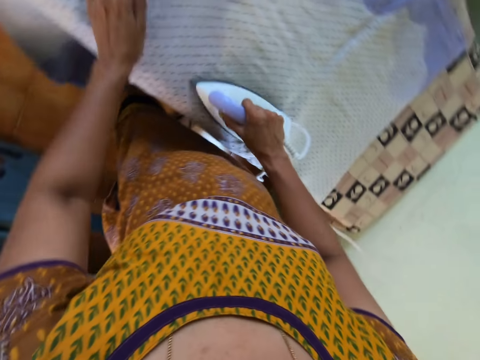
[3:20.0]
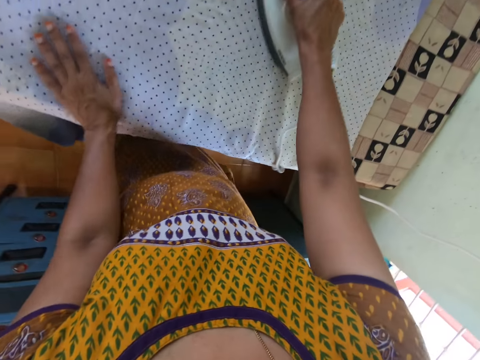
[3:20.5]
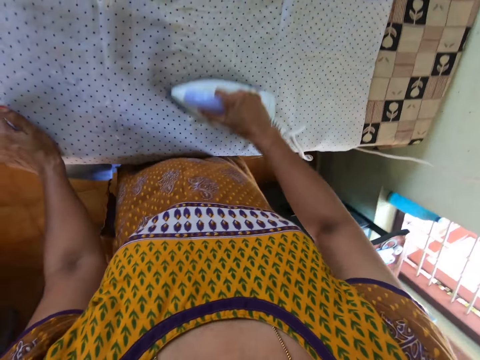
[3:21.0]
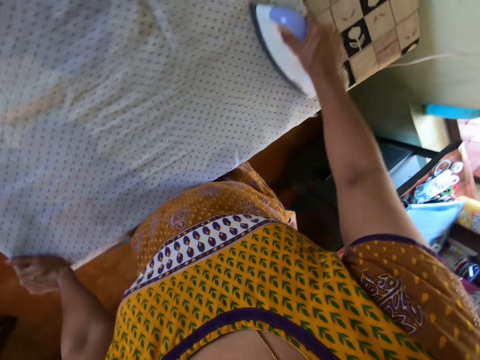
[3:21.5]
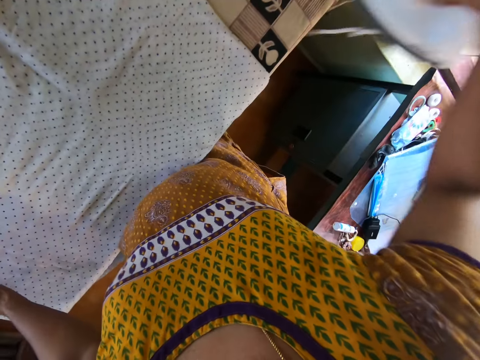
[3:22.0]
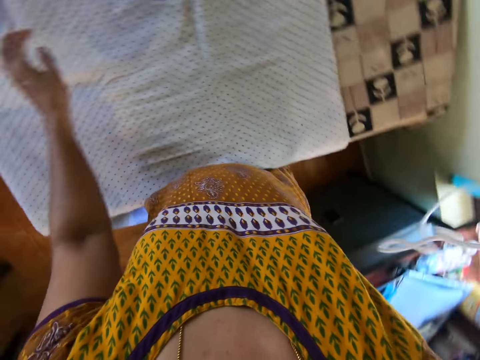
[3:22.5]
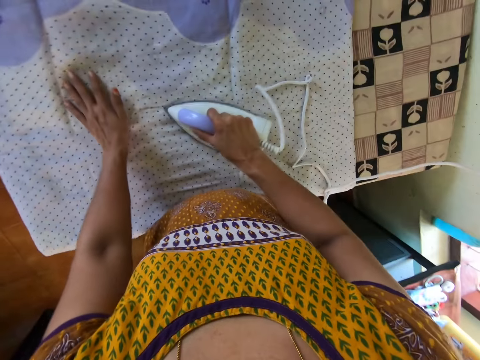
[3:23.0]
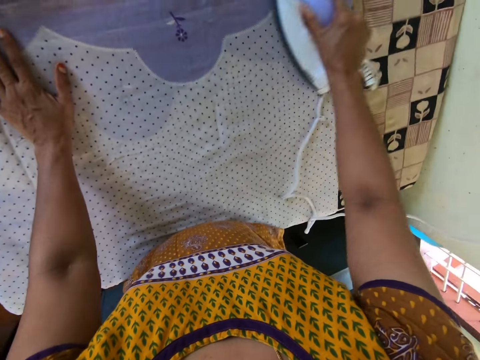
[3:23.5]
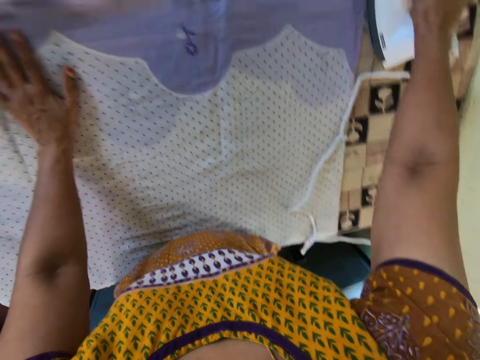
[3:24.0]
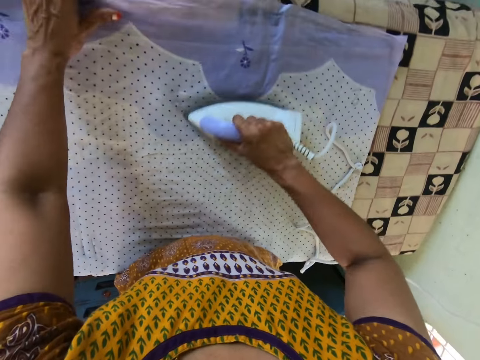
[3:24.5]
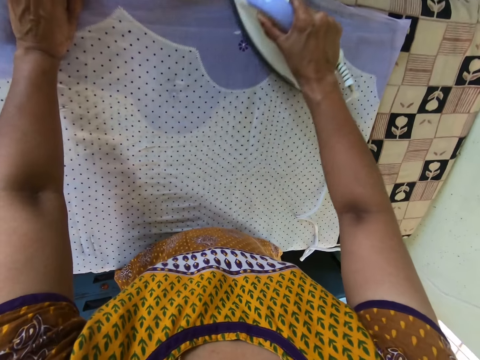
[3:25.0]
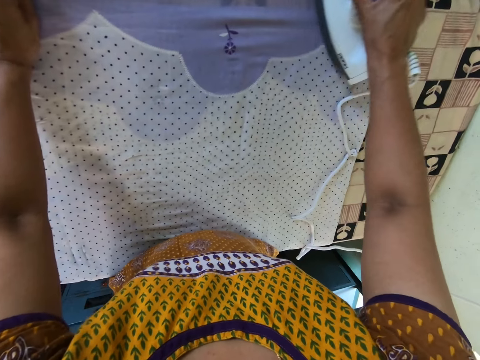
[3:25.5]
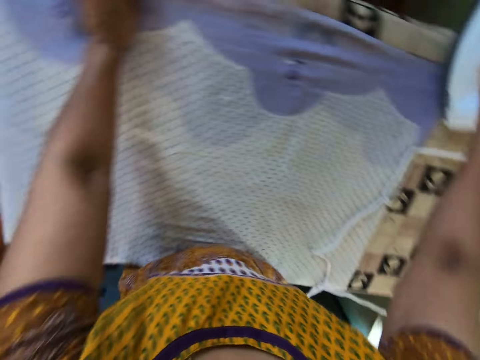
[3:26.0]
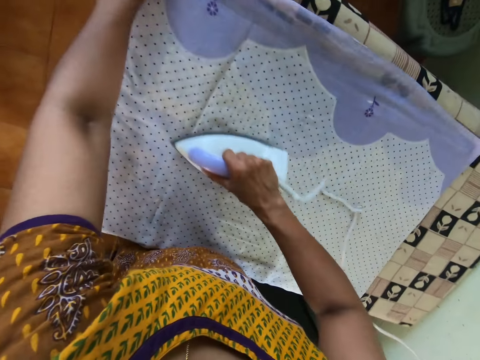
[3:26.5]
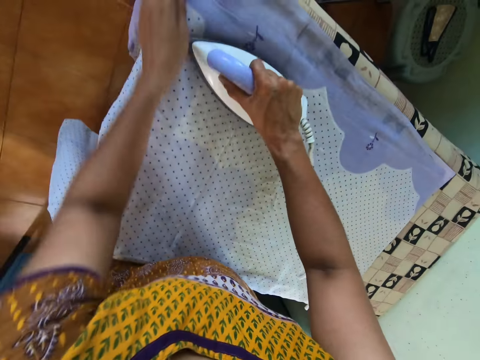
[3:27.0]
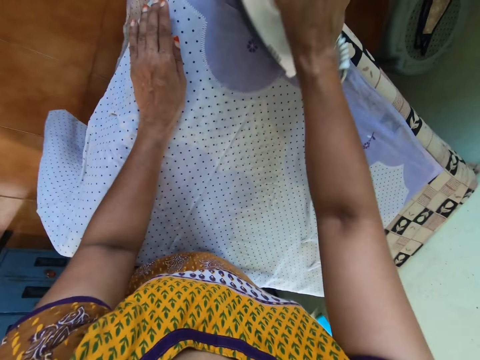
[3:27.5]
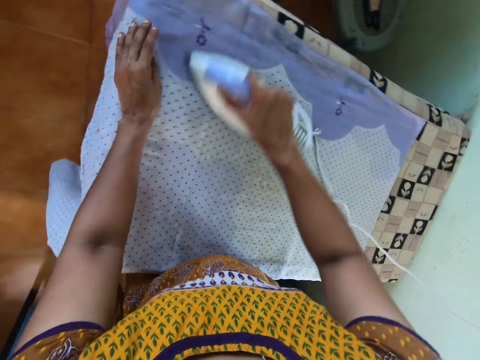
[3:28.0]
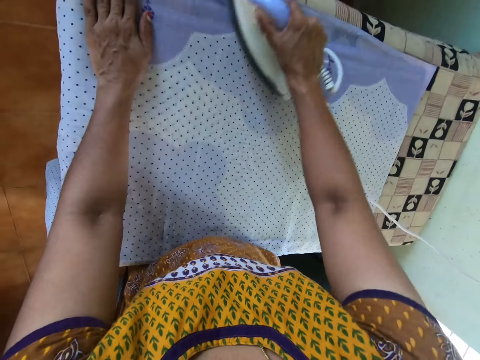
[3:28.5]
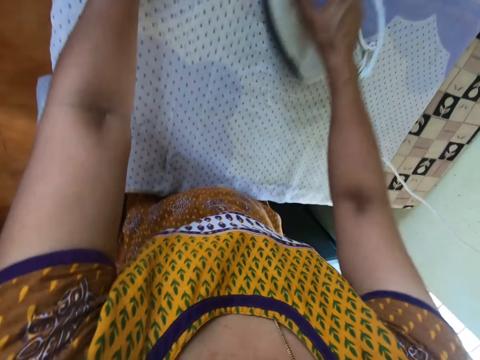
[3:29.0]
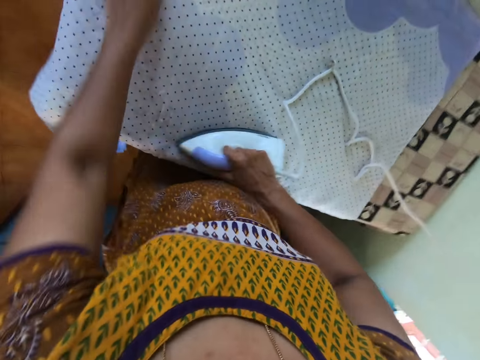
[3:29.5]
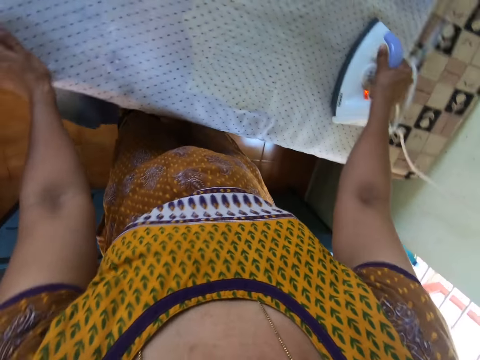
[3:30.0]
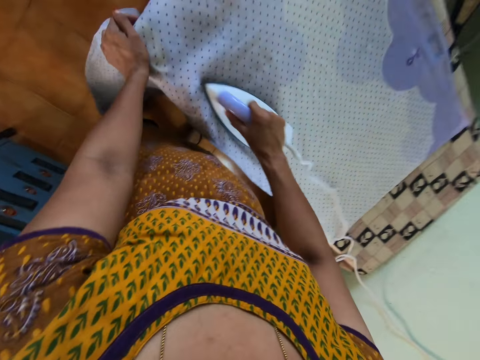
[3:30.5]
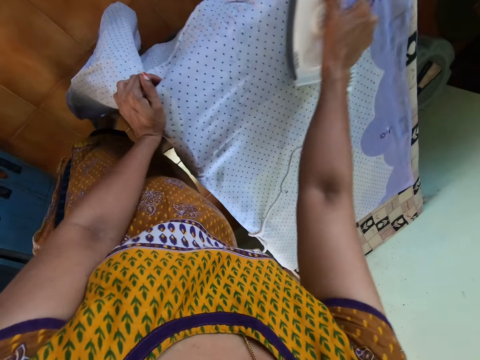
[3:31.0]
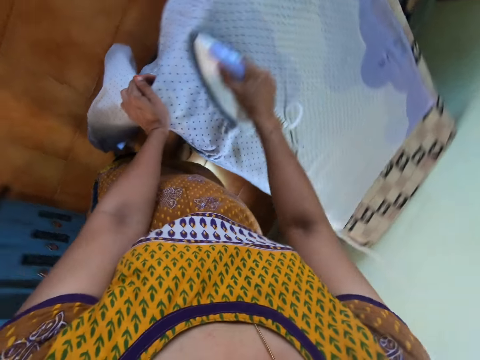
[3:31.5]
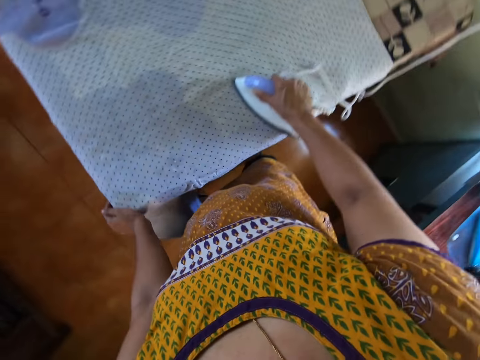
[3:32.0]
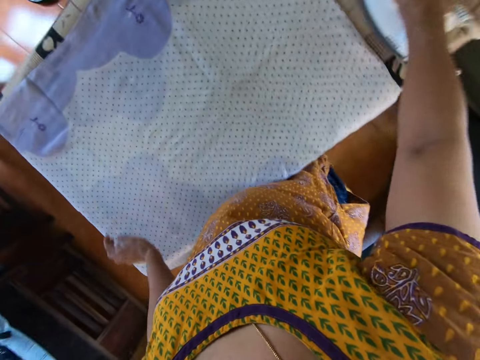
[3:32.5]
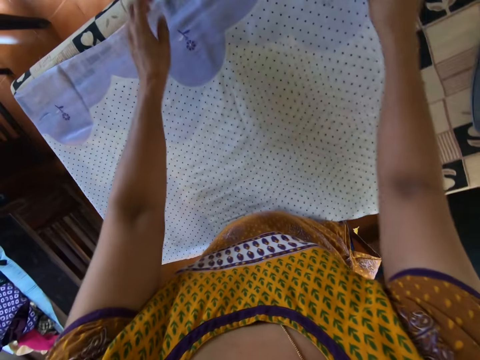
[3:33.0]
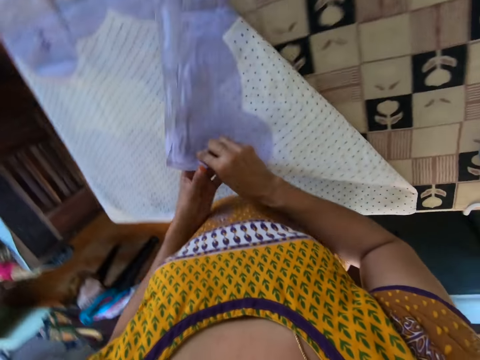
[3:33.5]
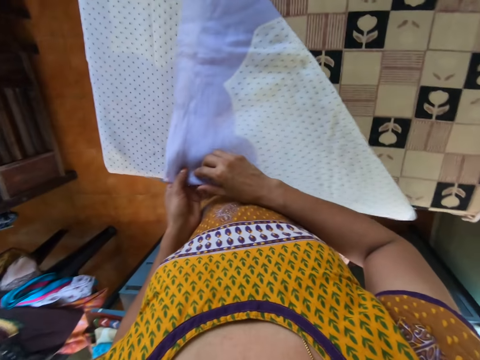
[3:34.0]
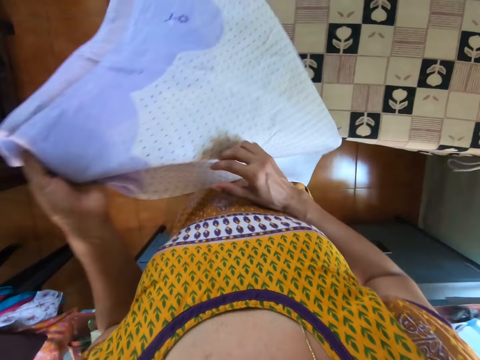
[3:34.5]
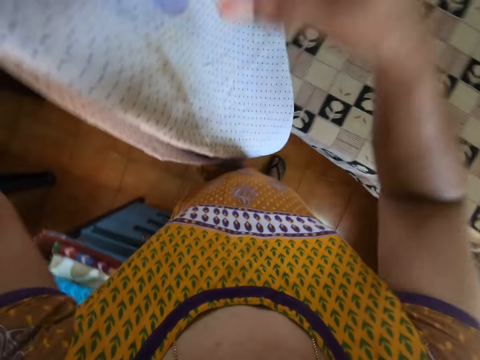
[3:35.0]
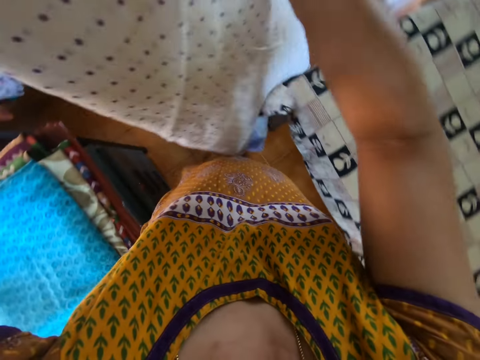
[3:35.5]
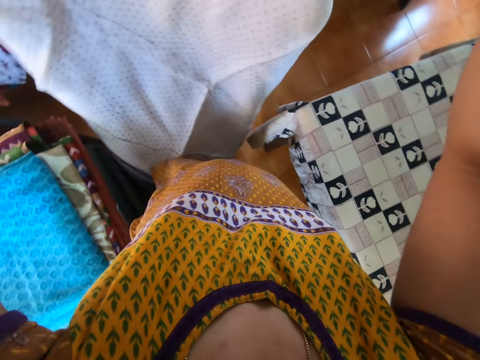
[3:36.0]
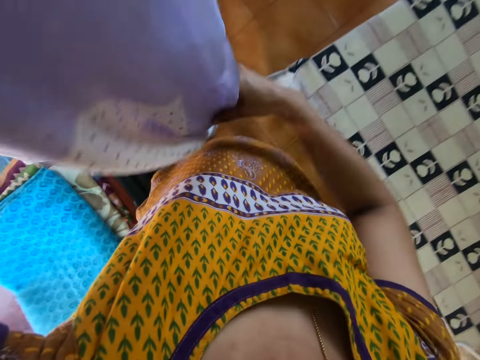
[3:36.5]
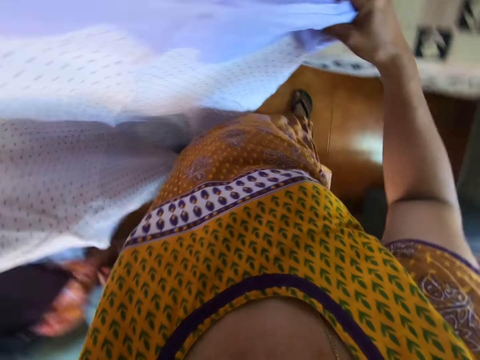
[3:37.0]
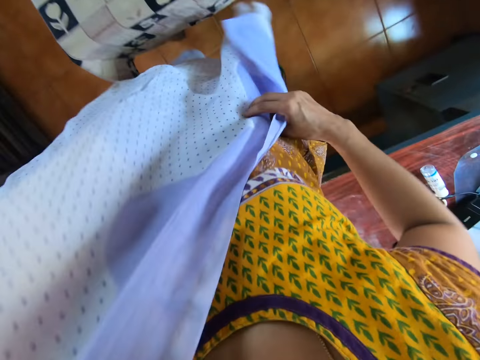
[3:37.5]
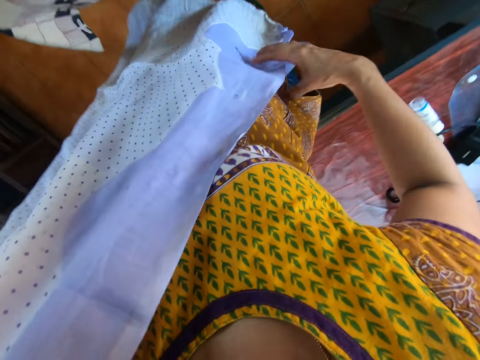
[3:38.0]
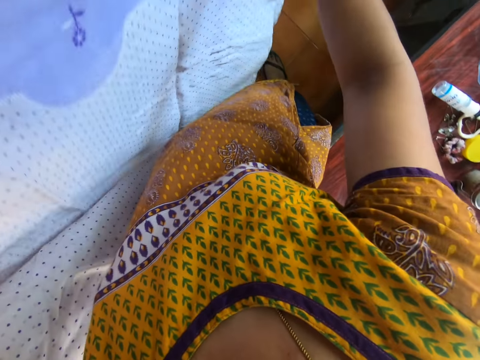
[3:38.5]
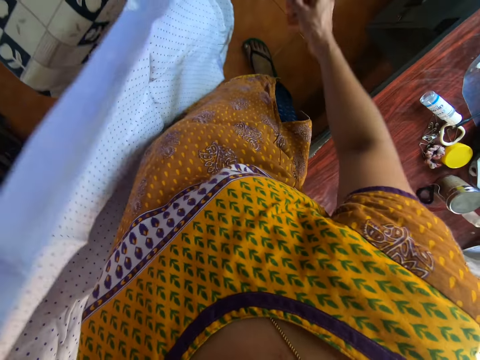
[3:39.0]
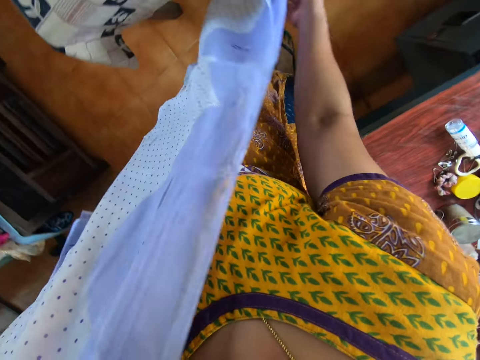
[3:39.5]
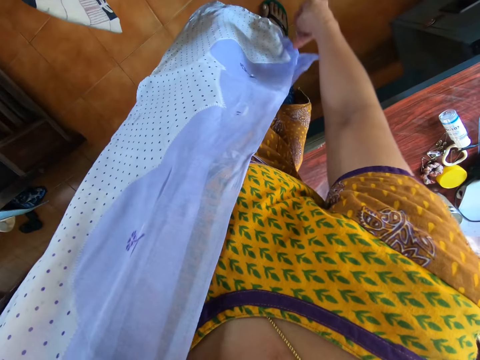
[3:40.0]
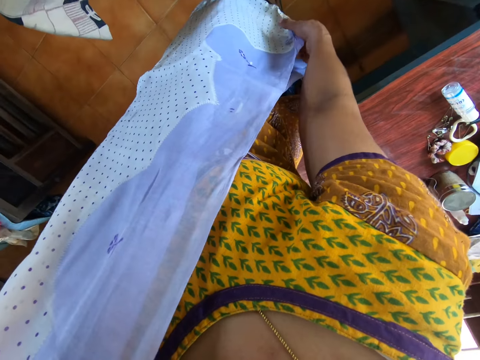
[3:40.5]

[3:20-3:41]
The camera wearer touches the fabric on the ironing board with her left hand. She irons the fabric on the ironing board with the electric iron in her right hand. She puts the iron box on the table. She picks the fabric from the ironing board with her right hand. She passes the fabric from her right hand to her left hand. She holds the piece of cloth with her hands. She adjusts the fabric with both hands.

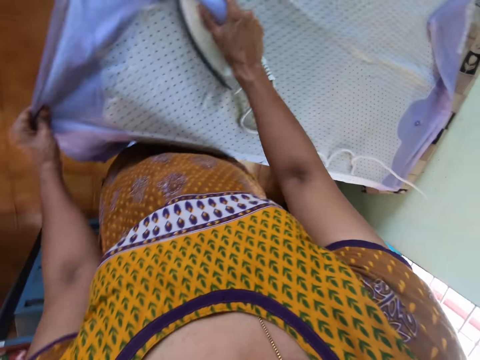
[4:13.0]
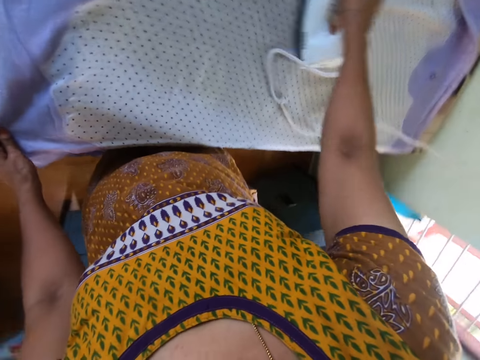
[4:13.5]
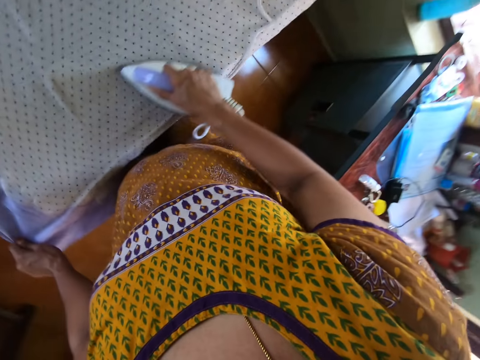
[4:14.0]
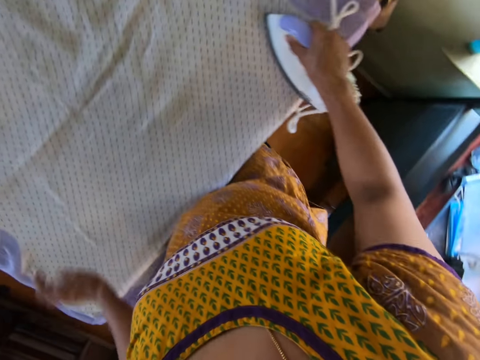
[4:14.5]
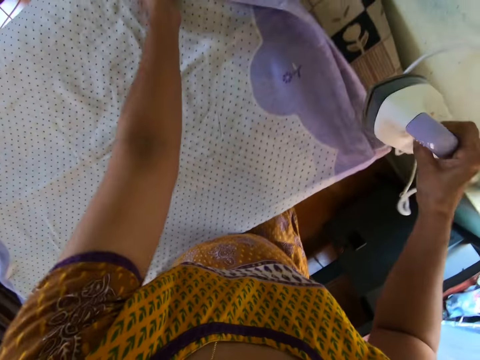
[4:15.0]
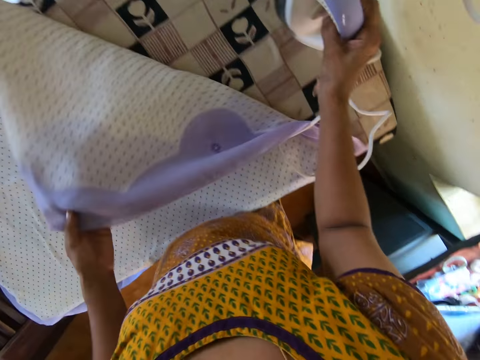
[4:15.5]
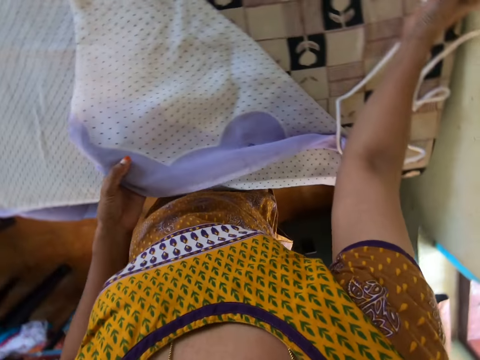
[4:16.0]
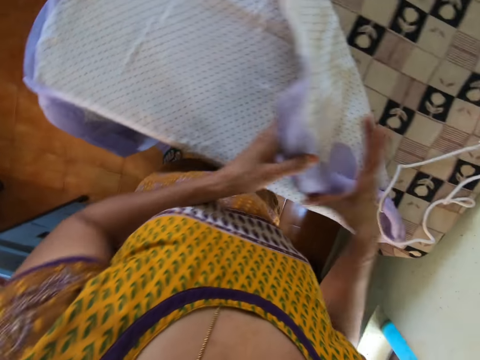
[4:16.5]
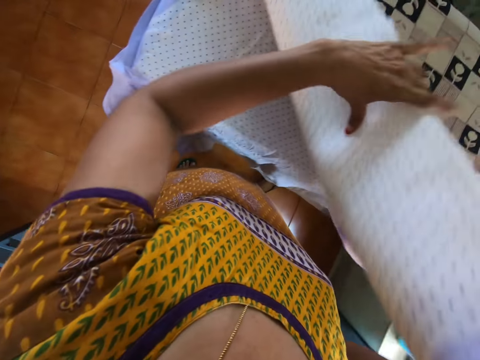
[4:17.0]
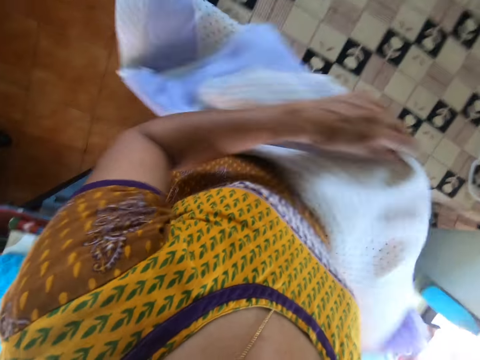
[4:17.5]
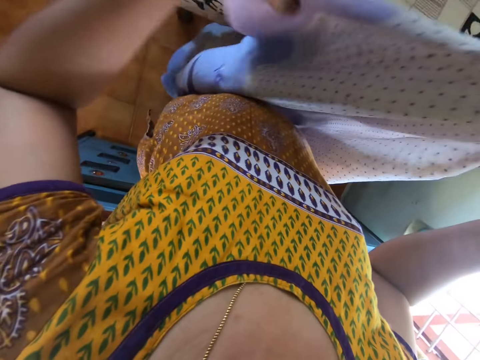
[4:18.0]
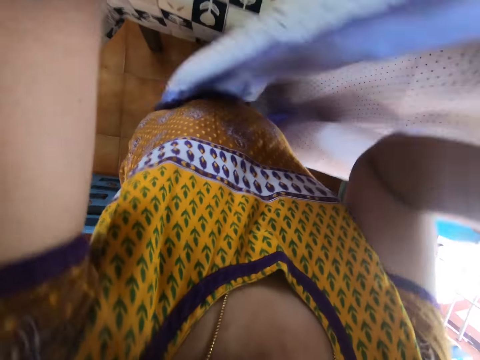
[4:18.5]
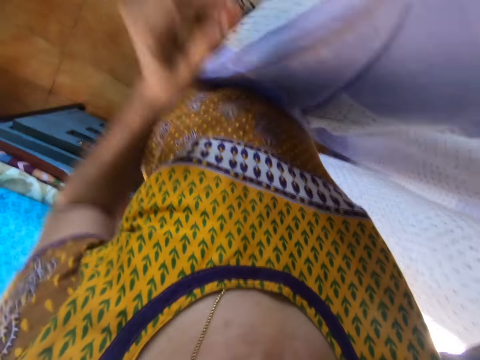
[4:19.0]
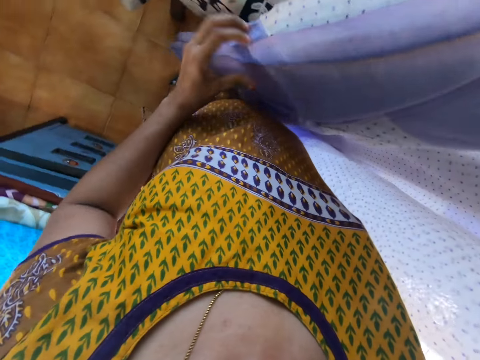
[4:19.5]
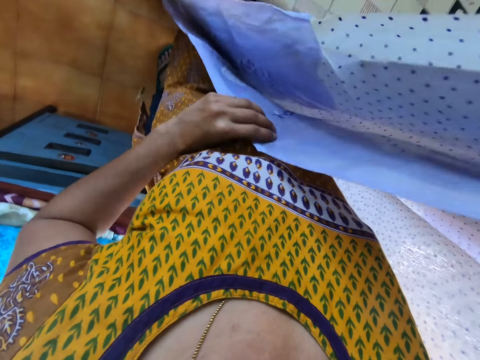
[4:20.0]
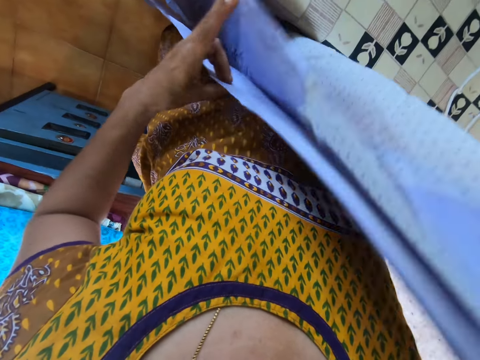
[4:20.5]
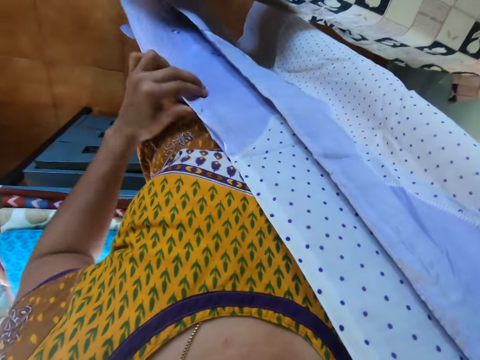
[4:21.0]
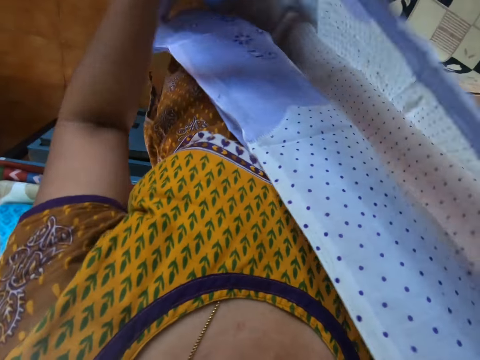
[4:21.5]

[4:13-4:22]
The camera wearer picks the fabric from the ironing board with her left hand. She drops the electric iron on the ironing board with her right hand. She passes the fabric from her left hand to her right hand. She holds the piece of cloth with her hands. She adjusts the fabric with both hands.
